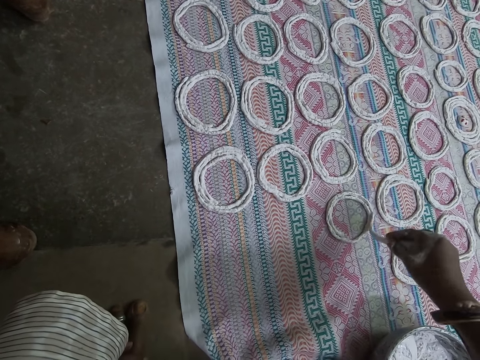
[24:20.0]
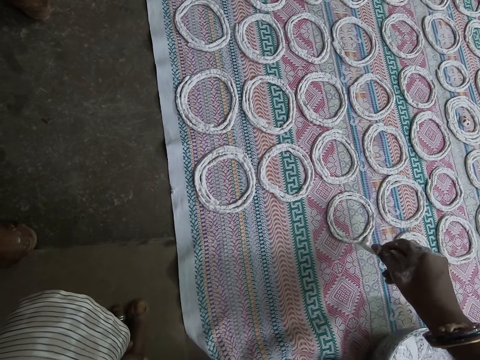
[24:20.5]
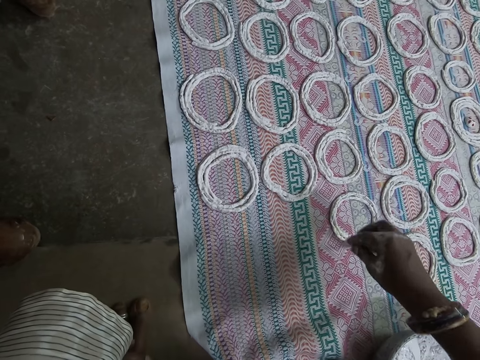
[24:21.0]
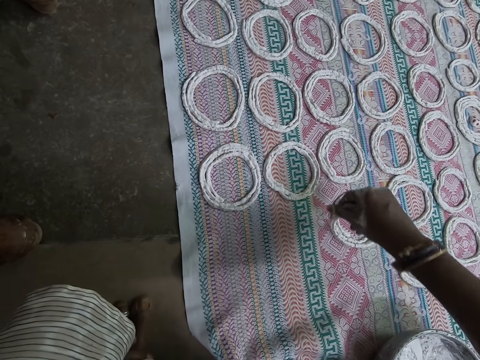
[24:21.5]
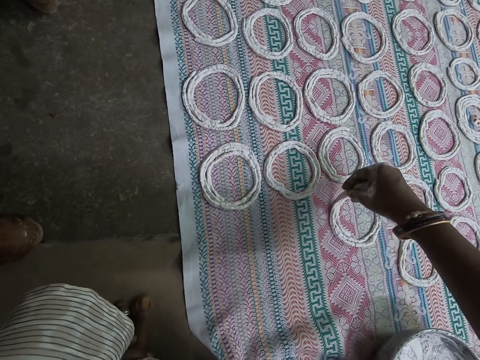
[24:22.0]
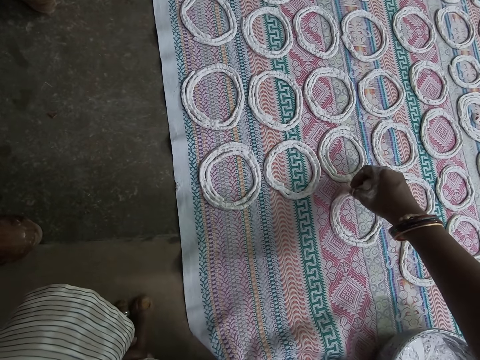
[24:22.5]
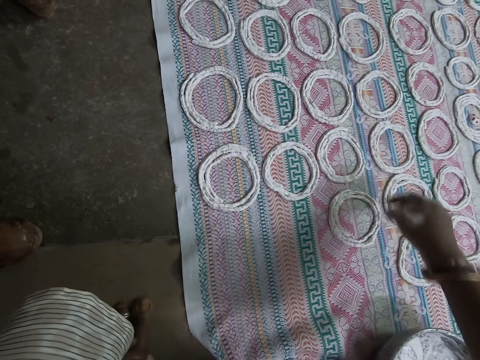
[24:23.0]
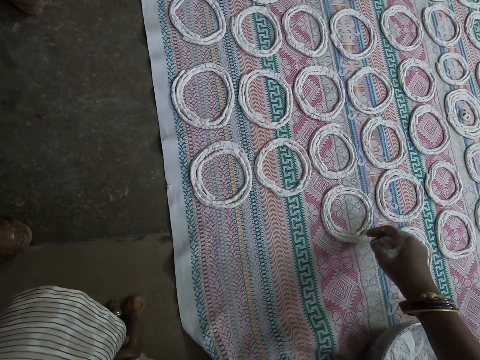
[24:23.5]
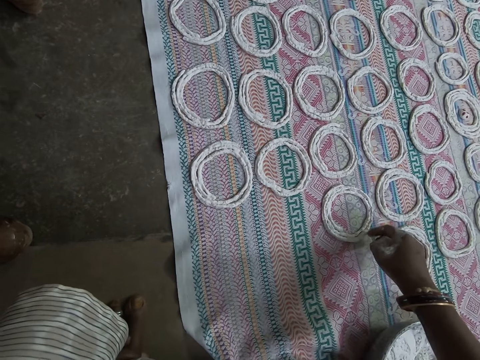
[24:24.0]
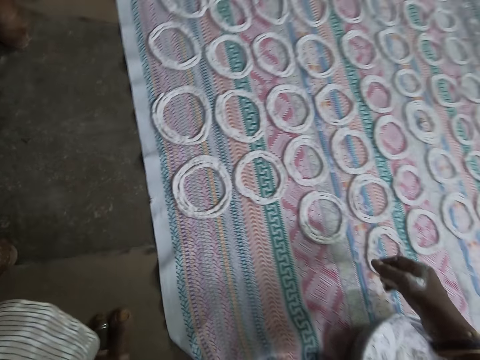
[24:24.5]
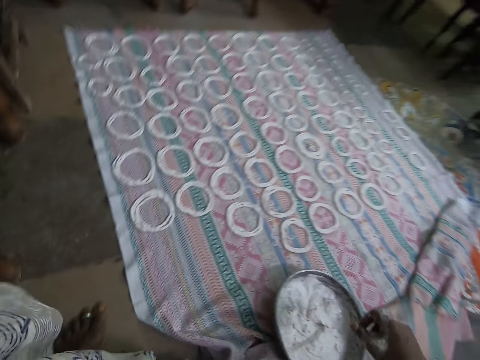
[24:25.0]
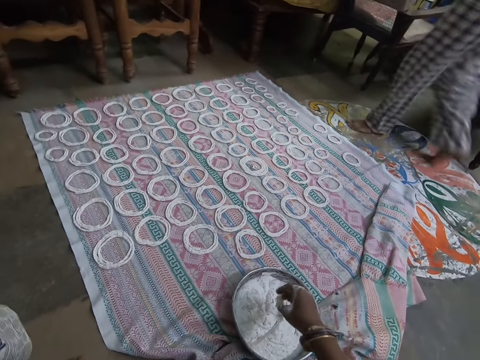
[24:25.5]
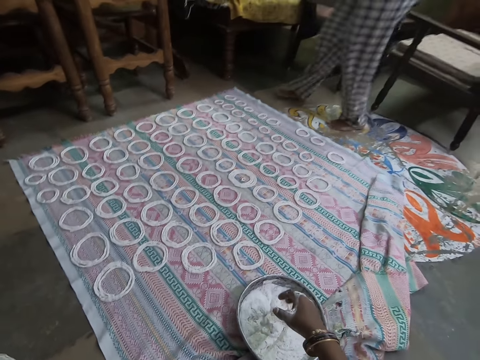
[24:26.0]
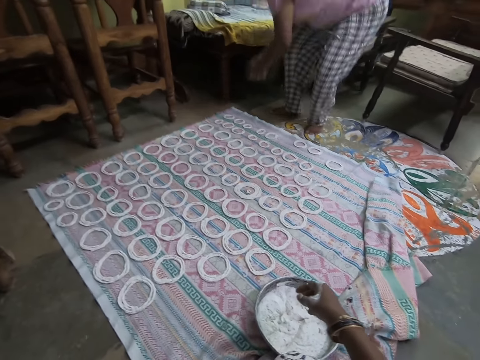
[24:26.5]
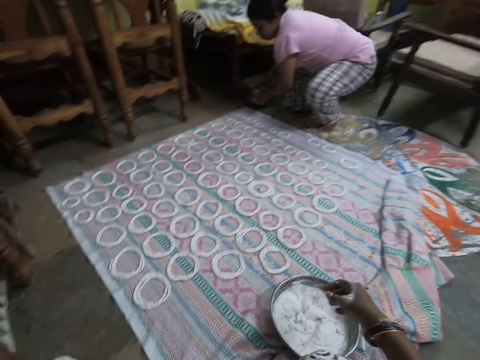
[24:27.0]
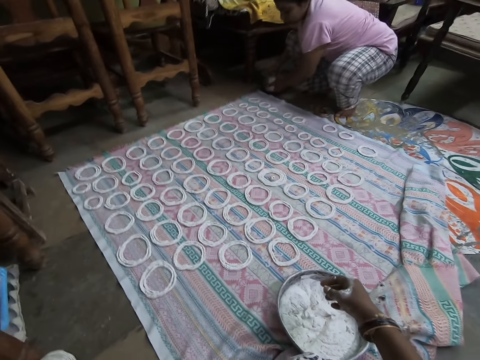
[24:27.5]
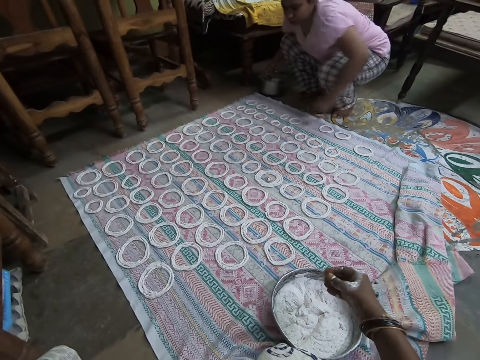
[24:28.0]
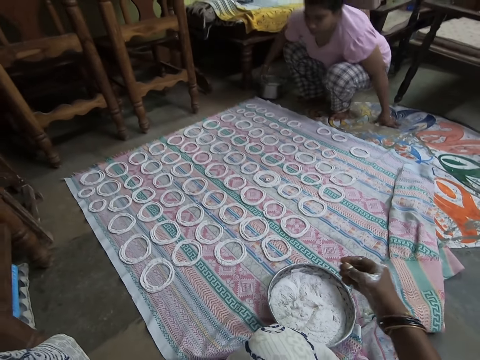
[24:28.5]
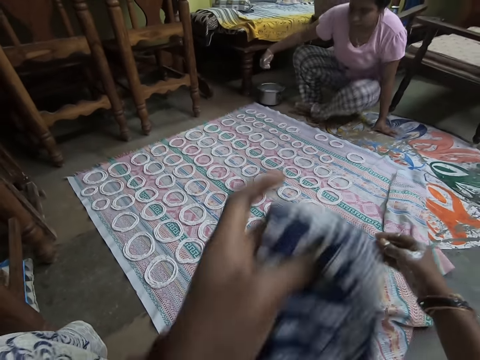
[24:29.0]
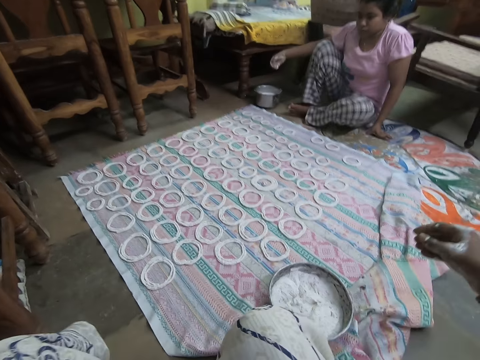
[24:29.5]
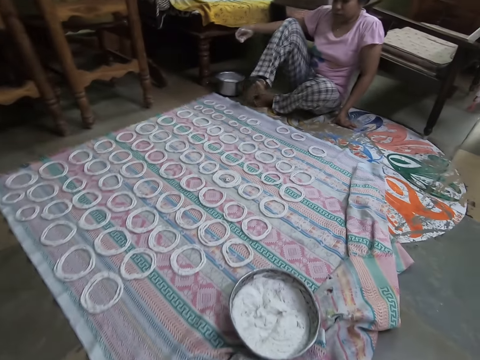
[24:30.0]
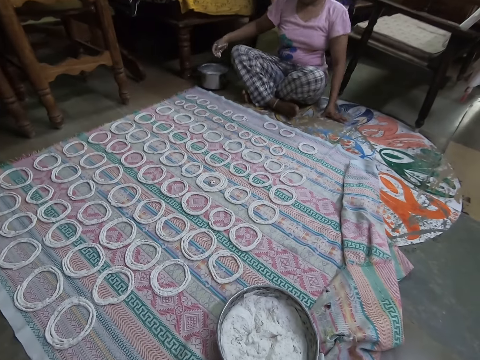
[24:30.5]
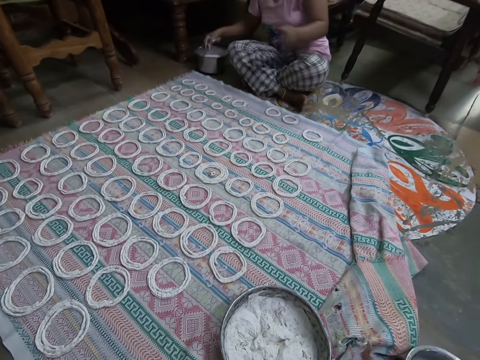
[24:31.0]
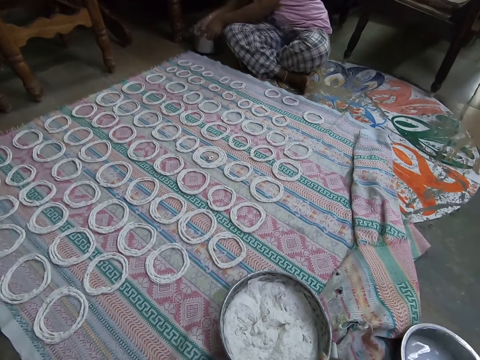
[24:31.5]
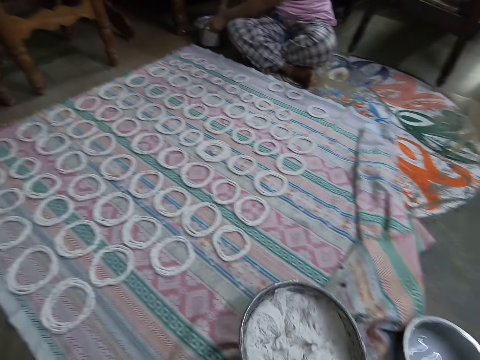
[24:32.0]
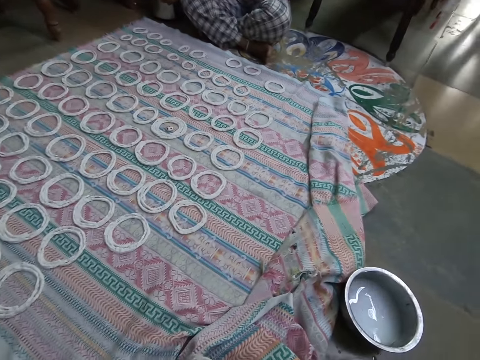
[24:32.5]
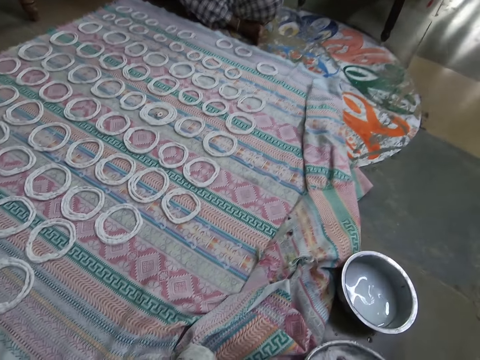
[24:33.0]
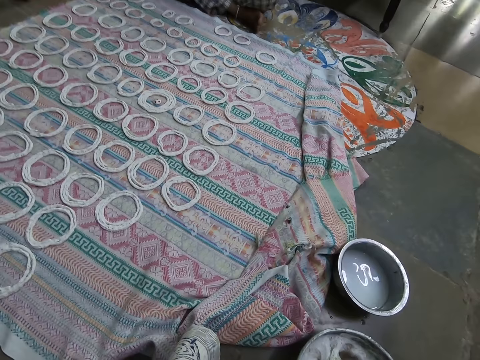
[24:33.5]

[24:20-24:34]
The camera wearer rolls the dough. She touches the murukku paste on the mat with her right hand. A woman drops a bowl on the floor with her hands. The camera wearer cleans her neck with the napkin in her left hand. The woman sits on the floor. The woman holds the bowl on the floor with her hands. The camera wearer moves the bowl on the floor with her right hand.

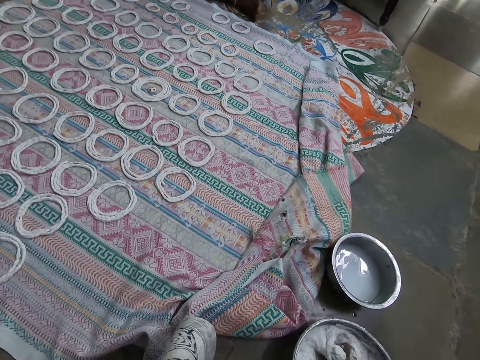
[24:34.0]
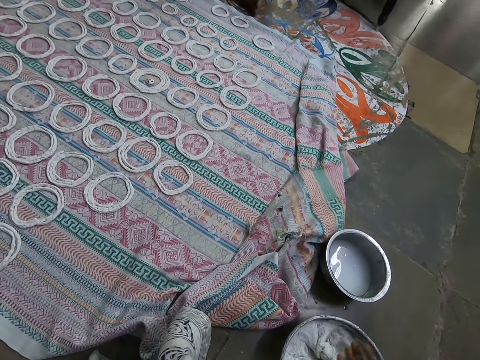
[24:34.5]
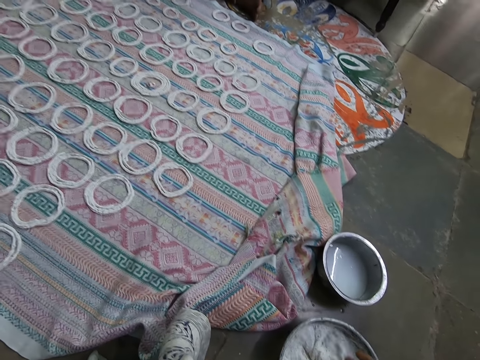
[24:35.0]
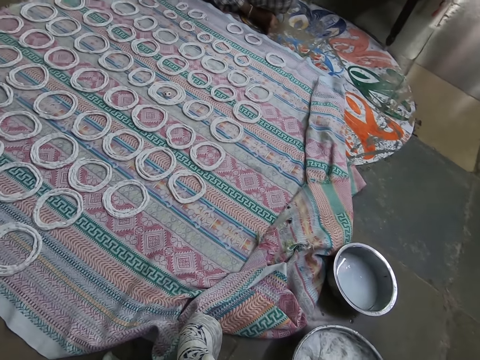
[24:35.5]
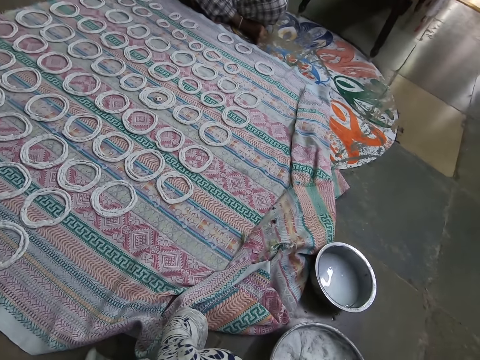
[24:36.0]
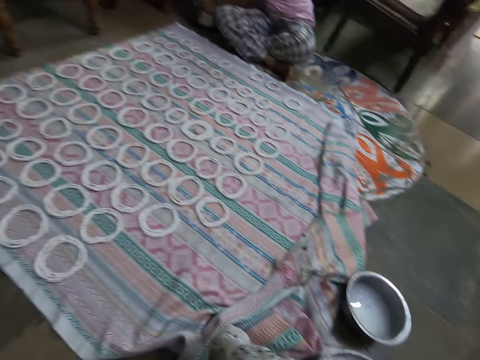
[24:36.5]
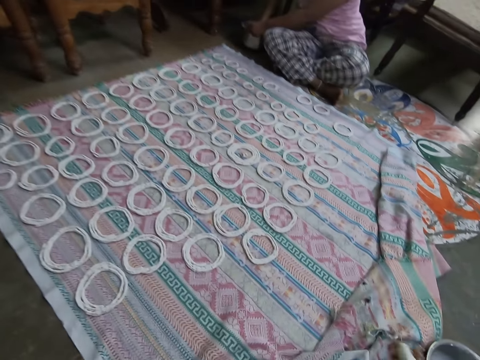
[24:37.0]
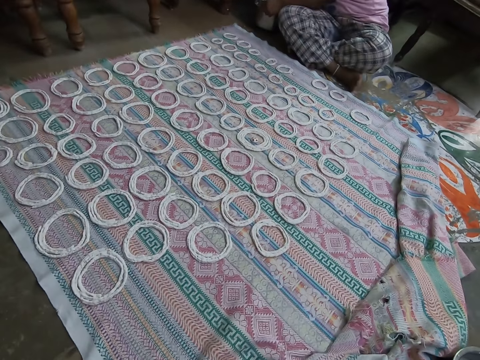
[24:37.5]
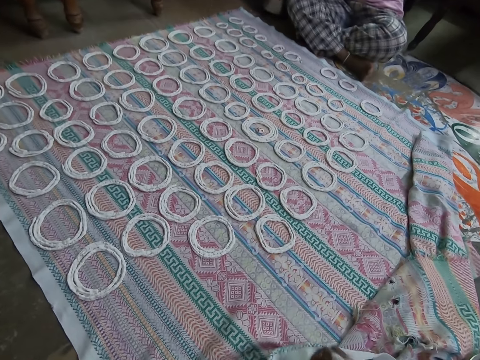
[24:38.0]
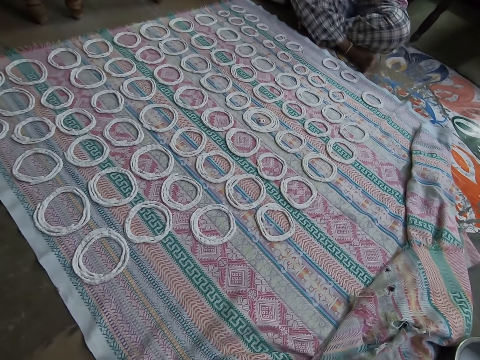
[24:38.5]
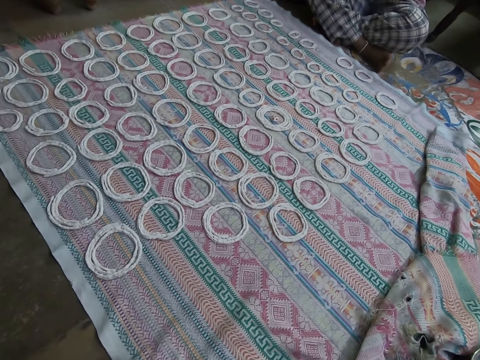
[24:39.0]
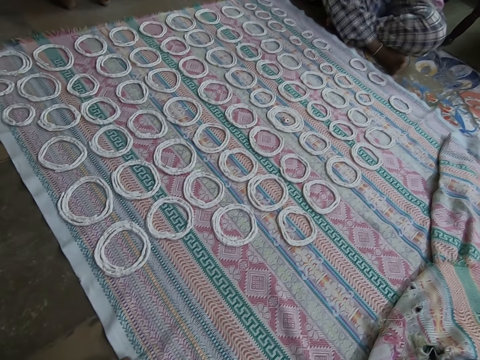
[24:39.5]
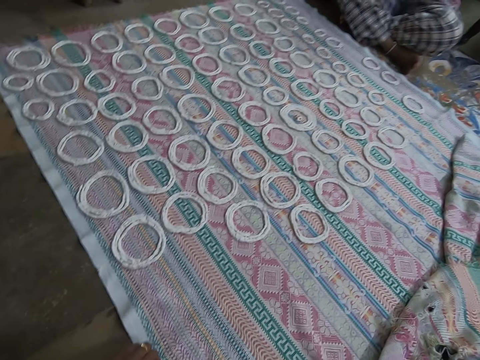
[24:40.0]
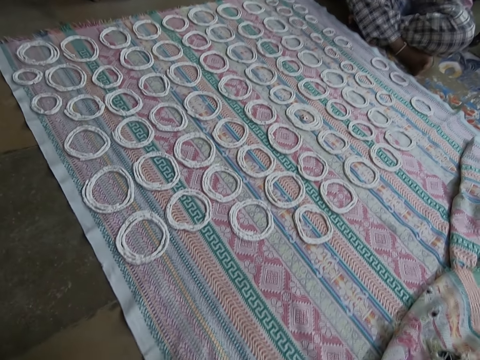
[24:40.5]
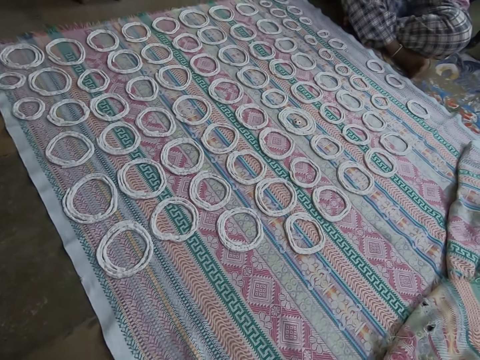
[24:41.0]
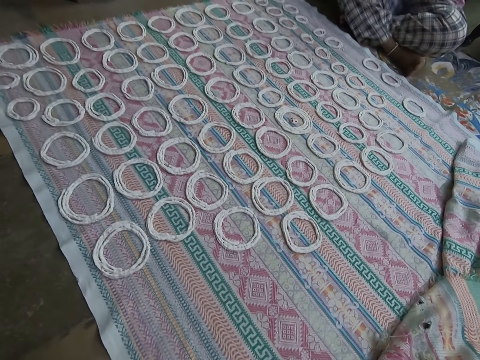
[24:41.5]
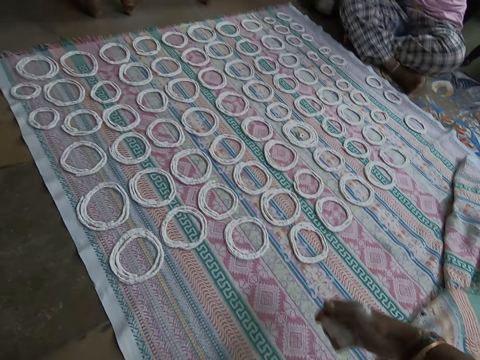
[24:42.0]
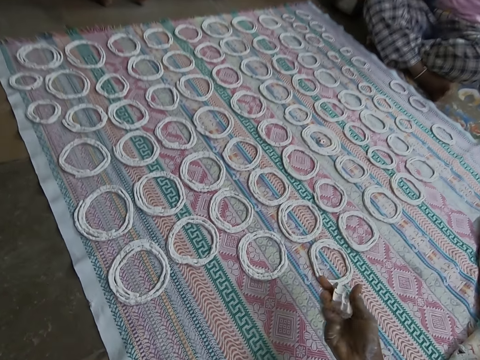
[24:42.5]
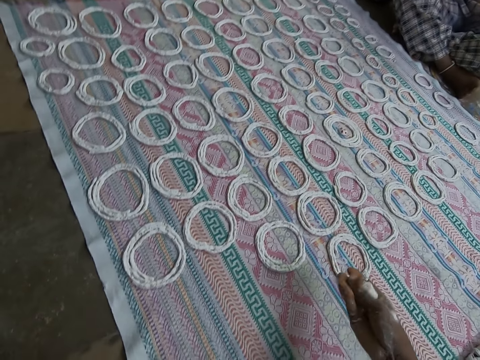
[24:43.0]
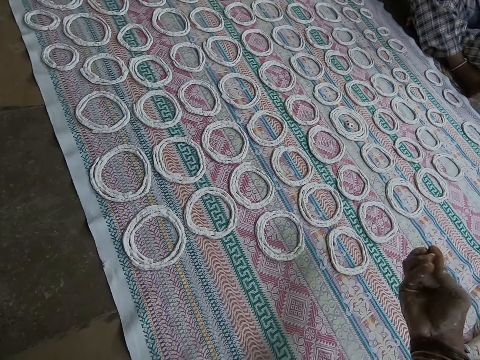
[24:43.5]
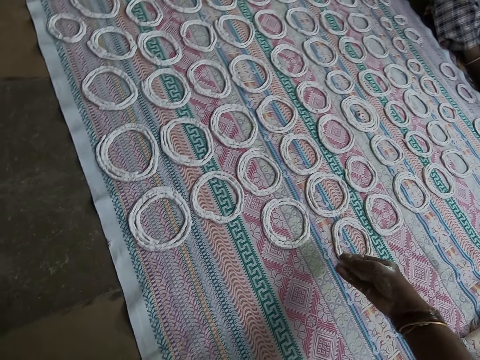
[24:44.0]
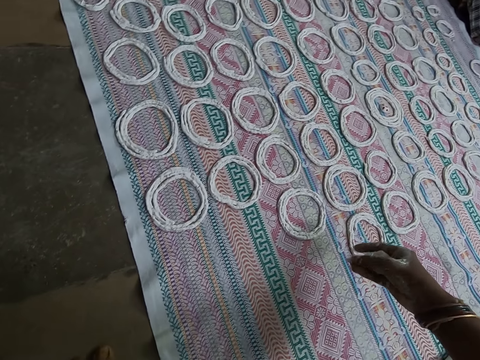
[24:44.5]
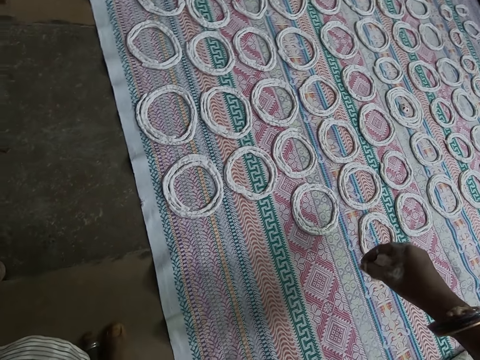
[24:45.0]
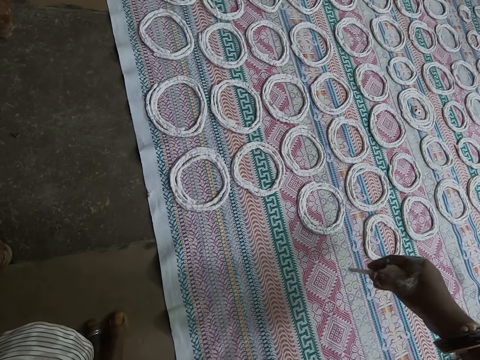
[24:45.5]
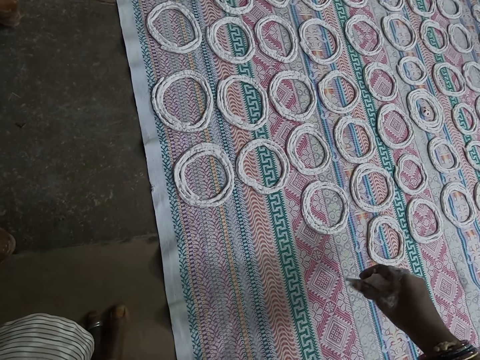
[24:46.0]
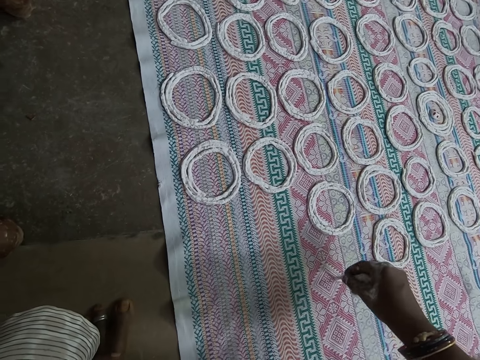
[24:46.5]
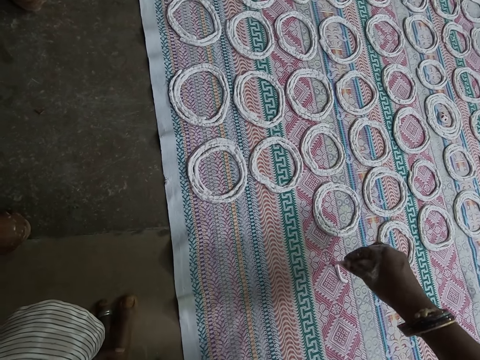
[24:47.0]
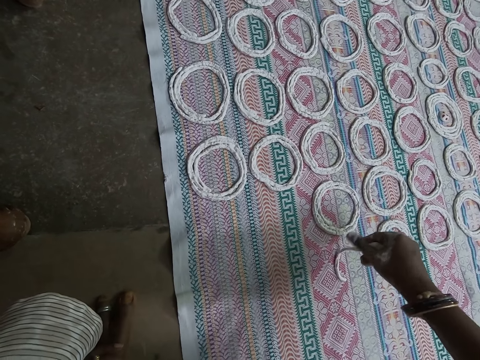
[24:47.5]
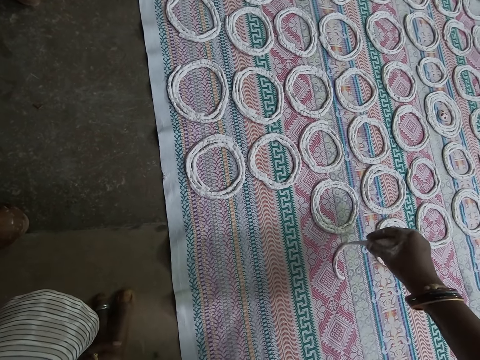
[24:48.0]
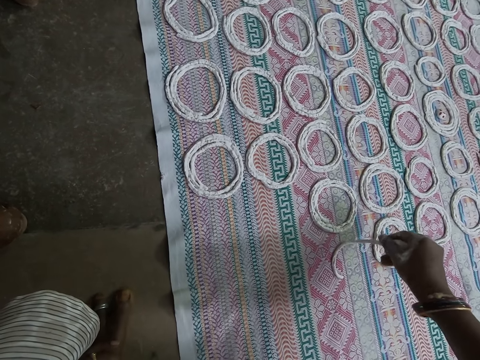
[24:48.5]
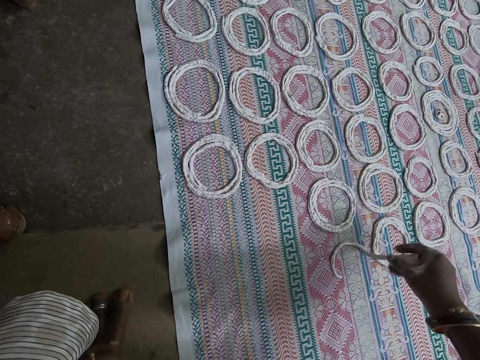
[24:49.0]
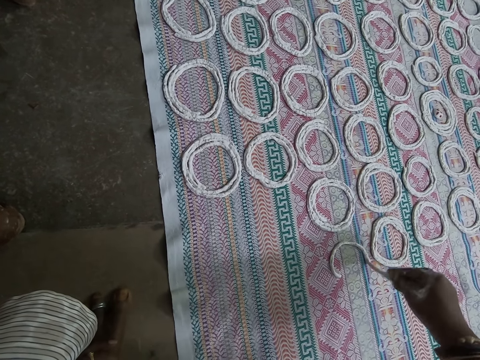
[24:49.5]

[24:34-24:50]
The camera wearer kneads the murukku paste in the bowl with her right hand. She picks the dough from the bowl. The woman kneads the murukku paste in the bowl with her right hand. The camera wearer adjusts the mat on the floor with her right hand. She molds the murukku paste with her right hand. She curls the murukku paste on the mat with her right hand.
